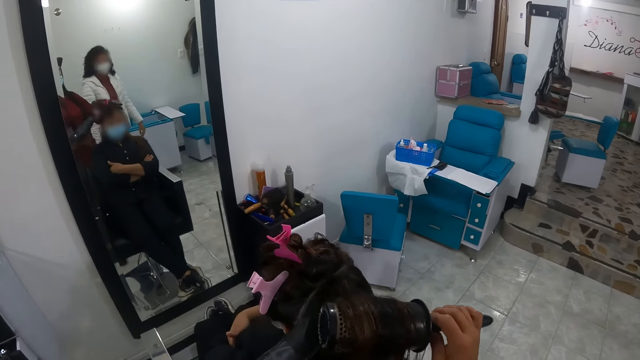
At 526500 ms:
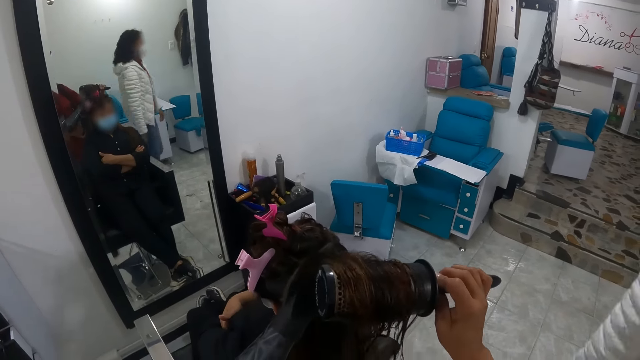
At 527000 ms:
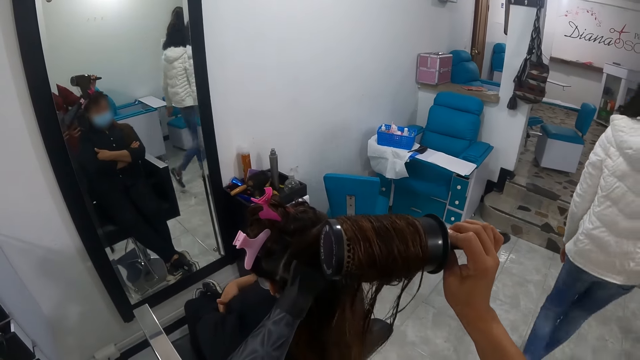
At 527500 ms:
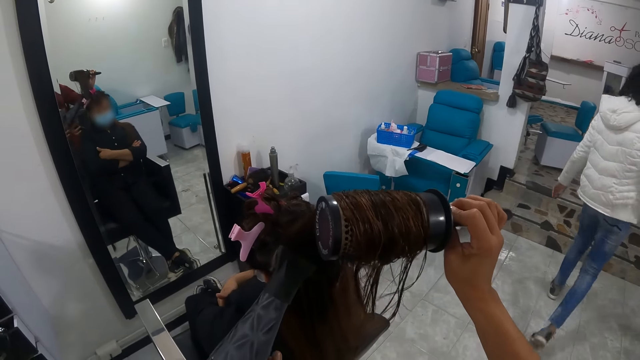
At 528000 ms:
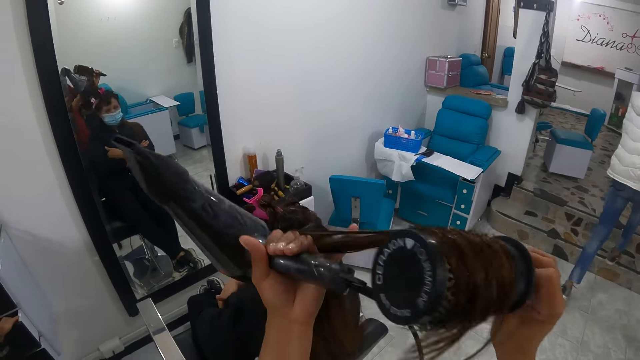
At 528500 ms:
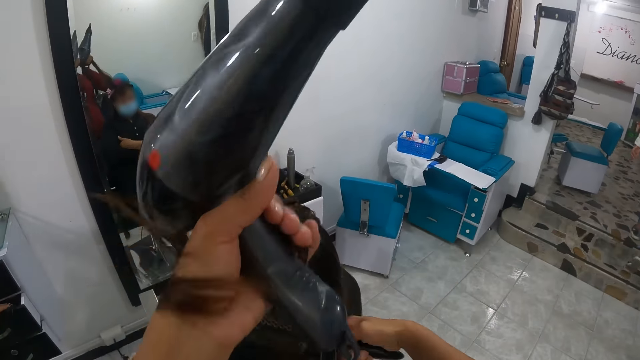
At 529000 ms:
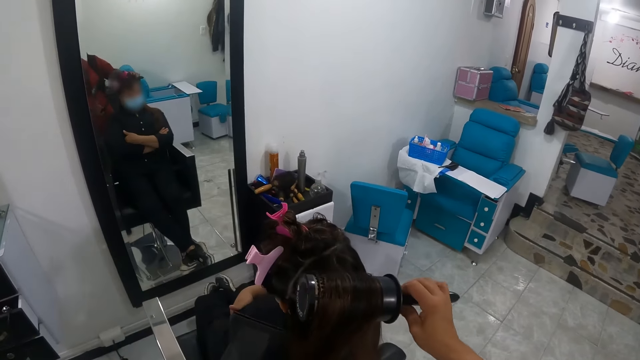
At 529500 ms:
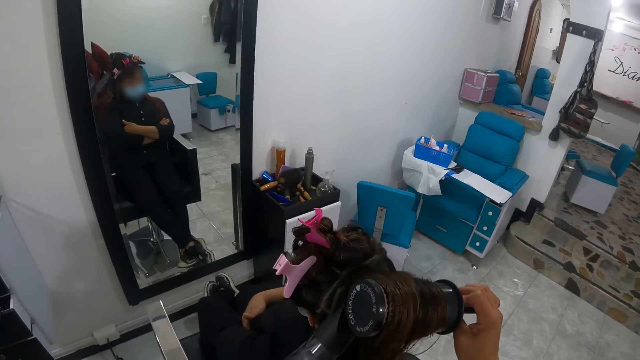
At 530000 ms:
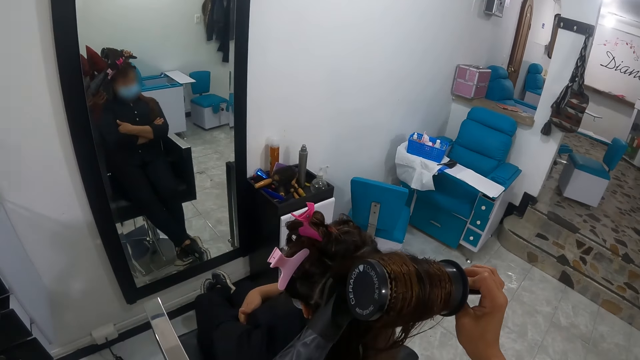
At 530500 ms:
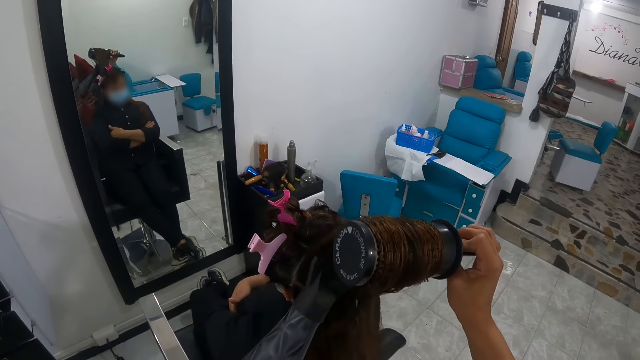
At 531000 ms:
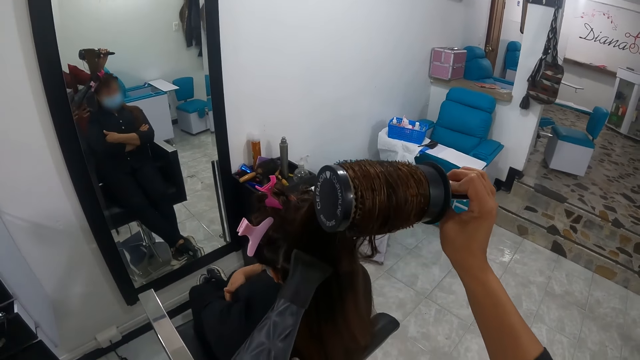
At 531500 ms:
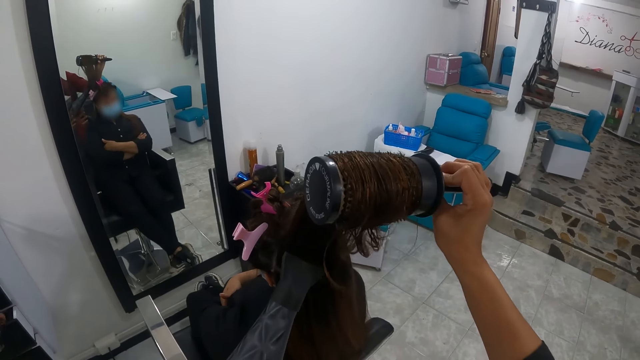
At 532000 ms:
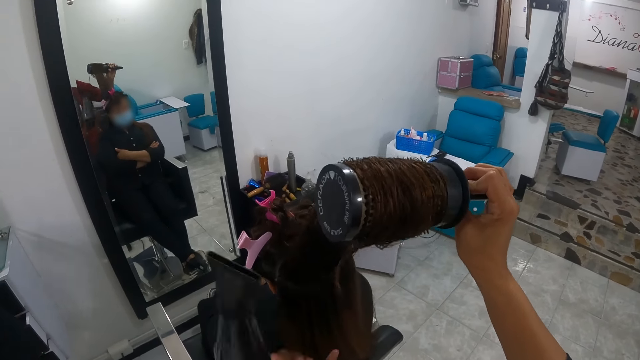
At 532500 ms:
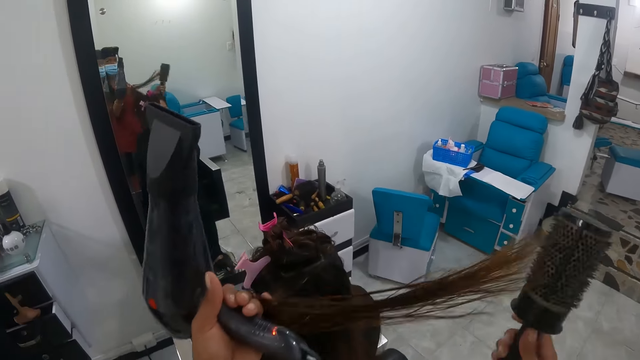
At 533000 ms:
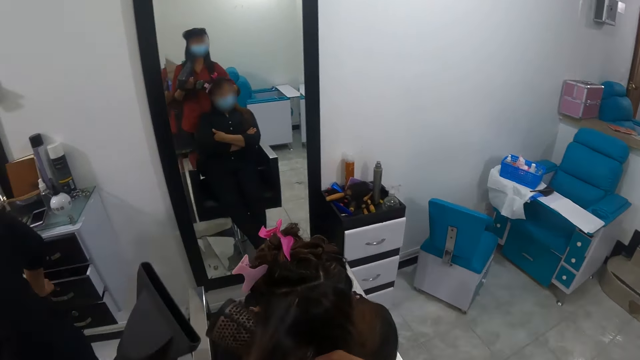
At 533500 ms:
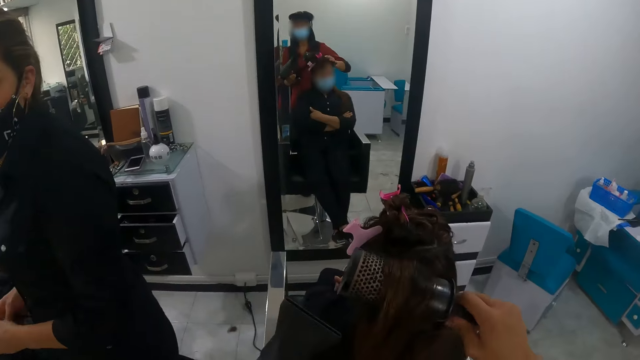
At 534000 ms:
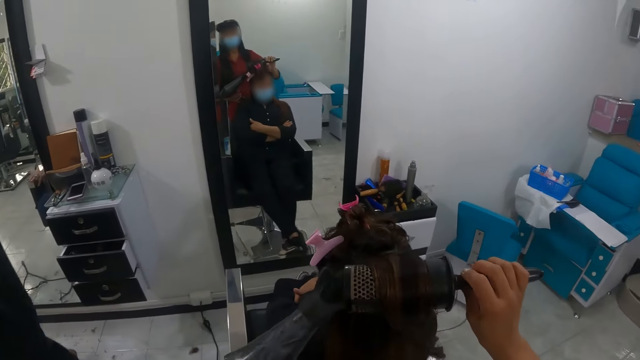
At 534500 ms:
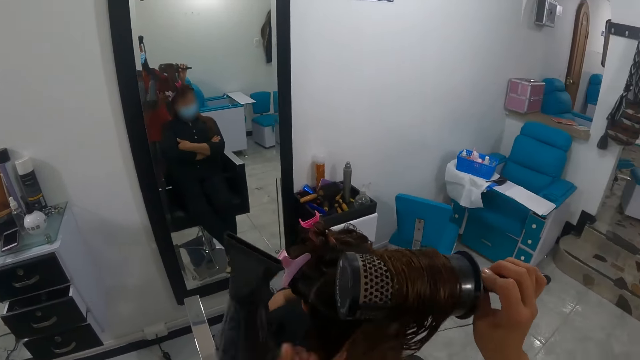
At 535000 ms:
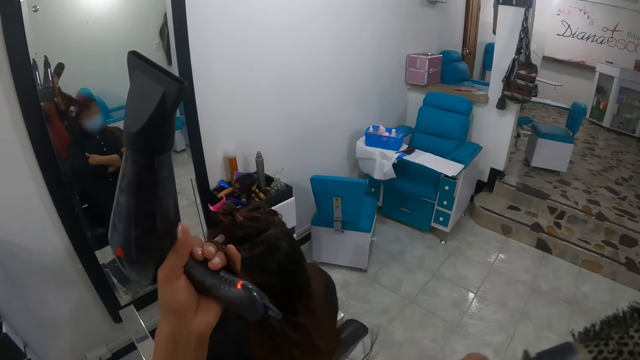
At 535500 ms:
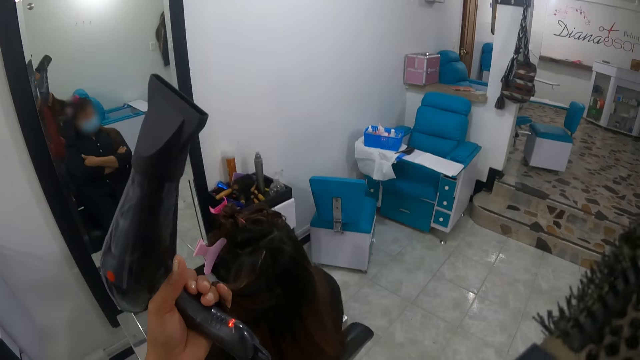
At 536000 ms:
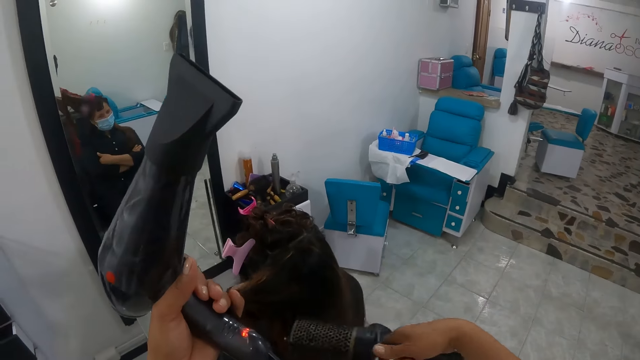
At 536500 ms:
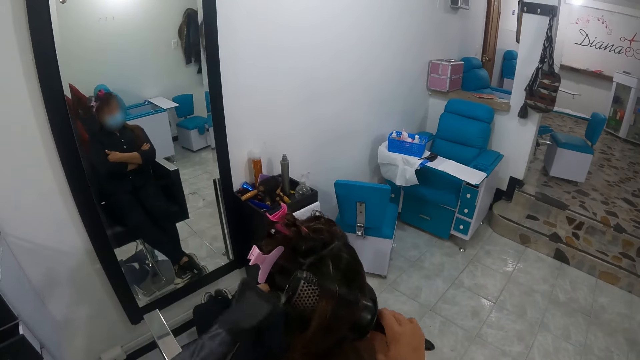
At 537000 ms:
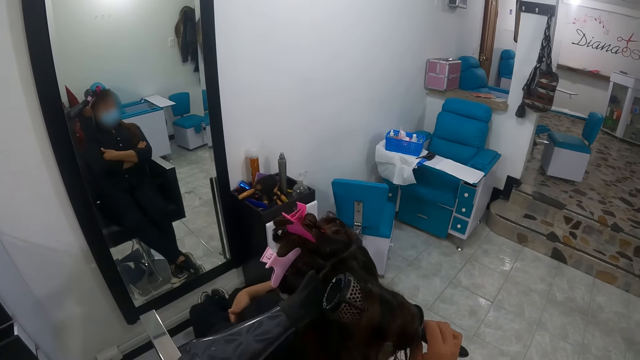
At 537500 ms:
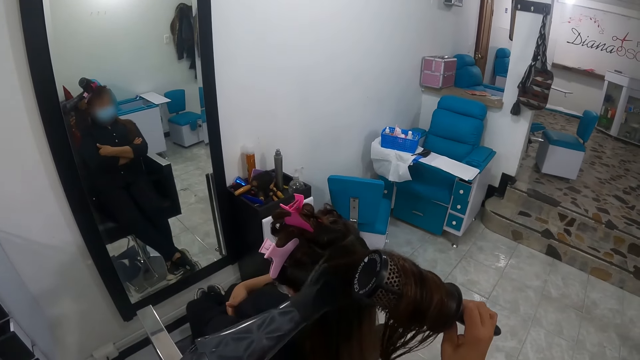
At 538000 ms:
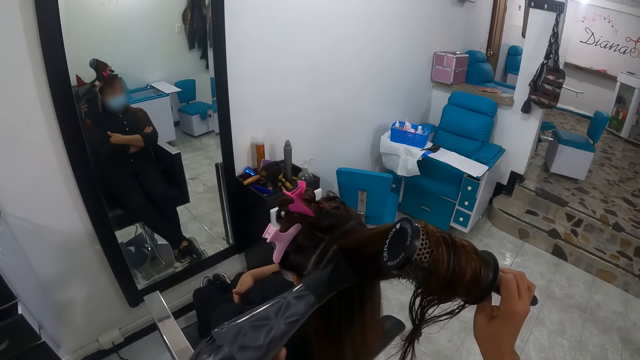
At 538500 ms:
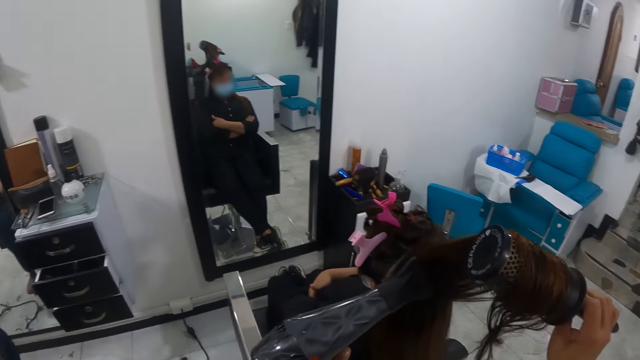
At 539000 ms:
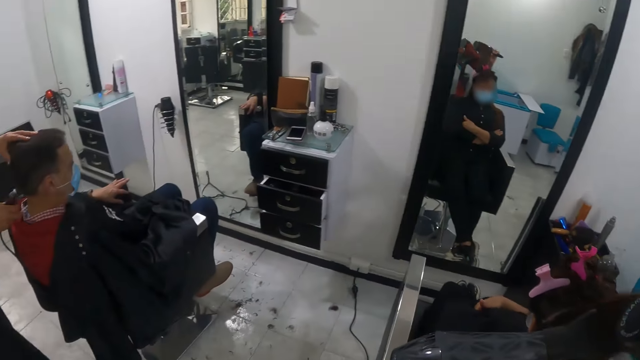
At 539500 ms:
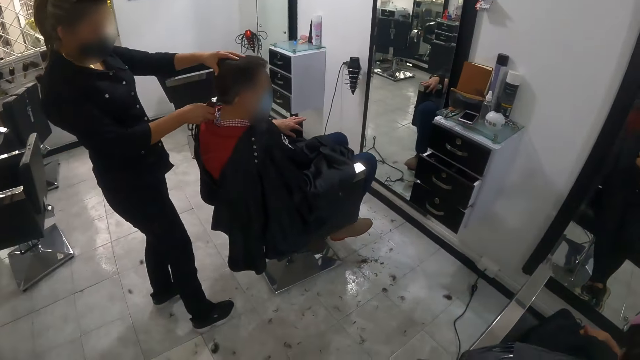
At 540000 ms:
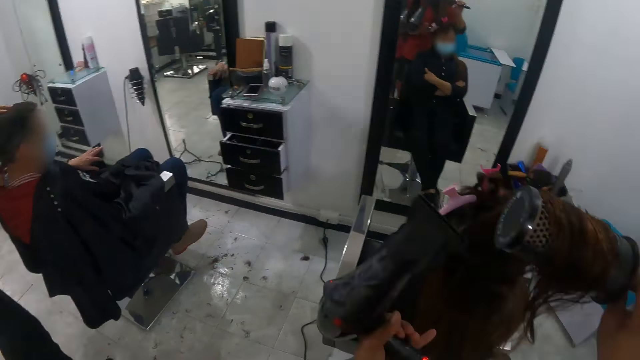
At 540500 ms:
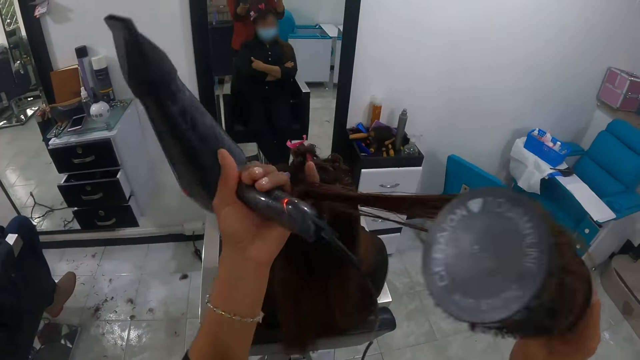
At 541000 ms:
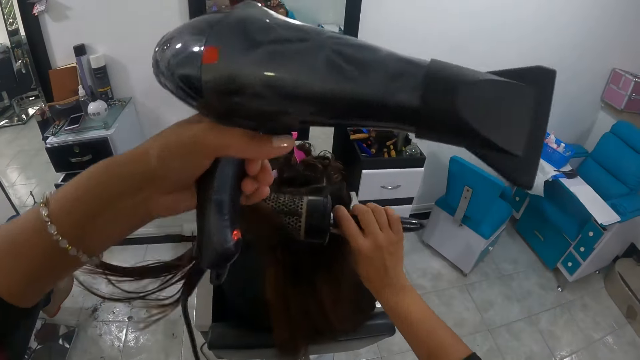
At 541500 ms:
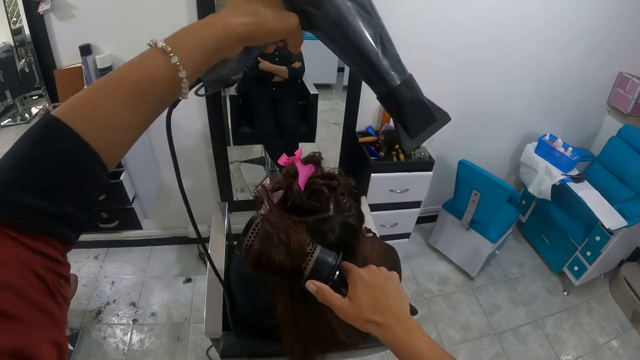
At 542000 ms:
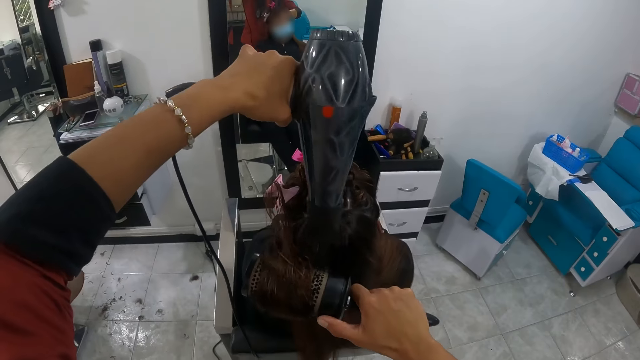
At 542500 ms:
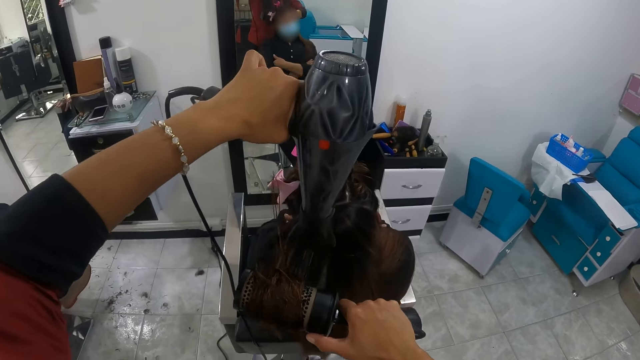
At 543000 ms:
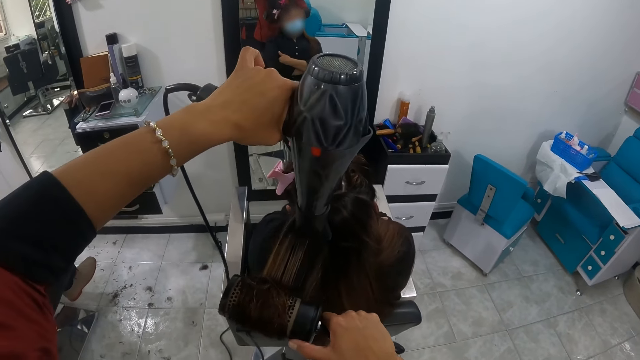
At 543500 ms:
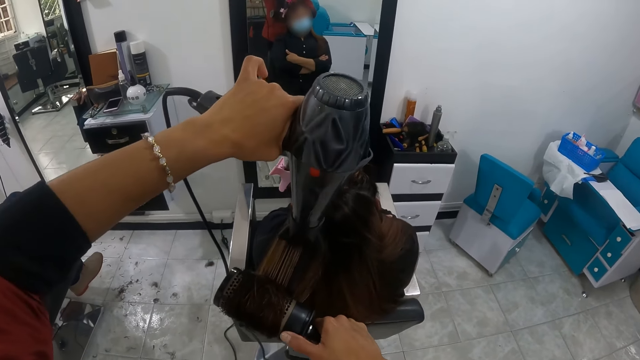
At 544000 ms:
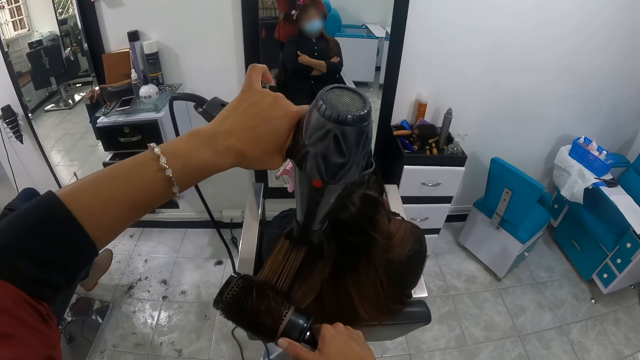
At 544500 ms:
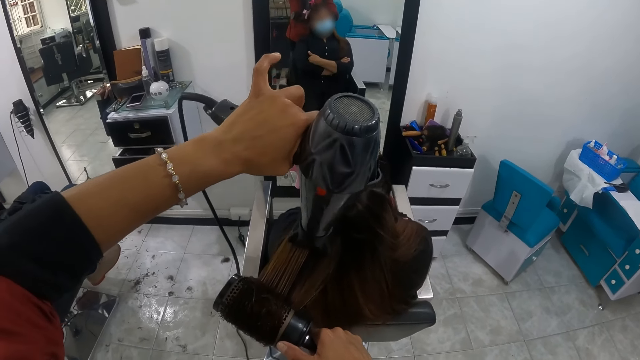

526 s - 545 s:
The woman walks away from the camera wearer. The camera wearer looks around.

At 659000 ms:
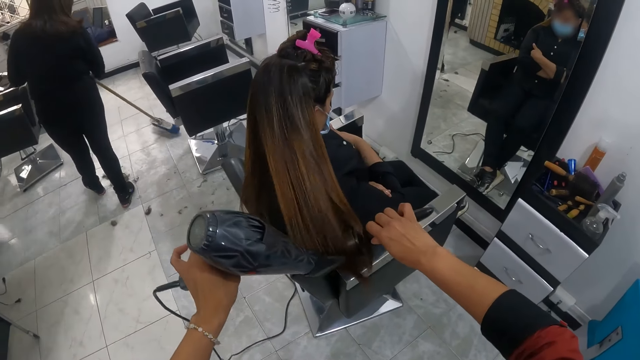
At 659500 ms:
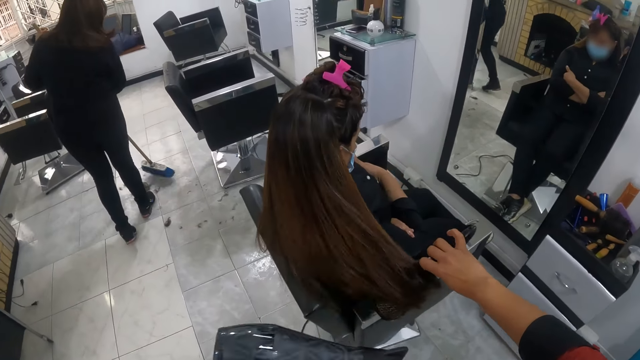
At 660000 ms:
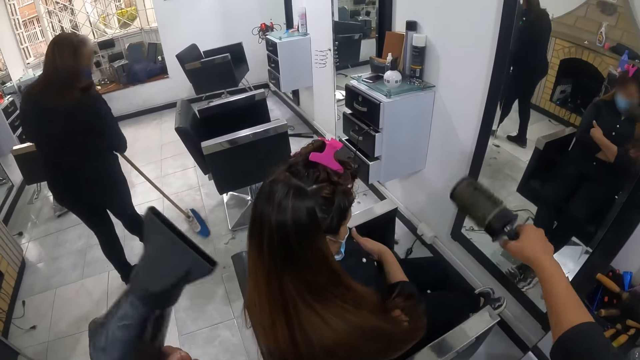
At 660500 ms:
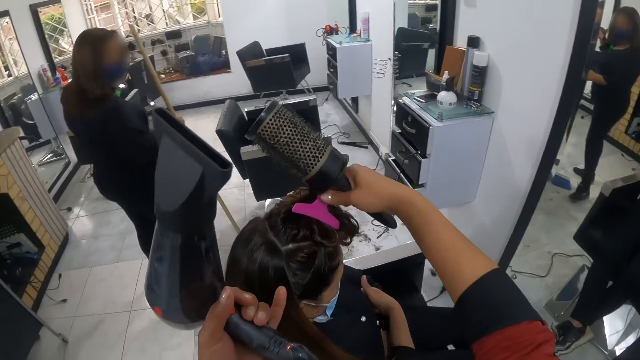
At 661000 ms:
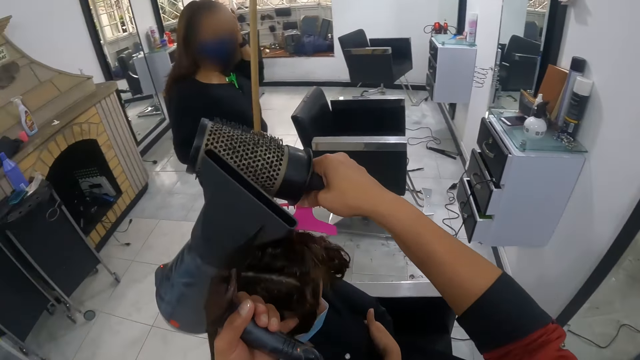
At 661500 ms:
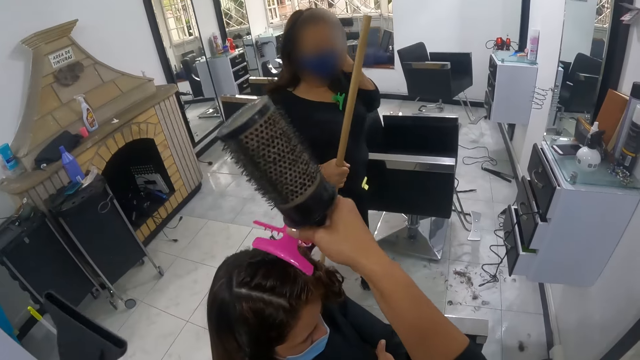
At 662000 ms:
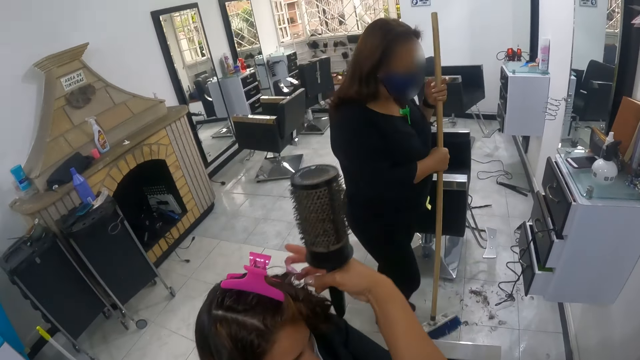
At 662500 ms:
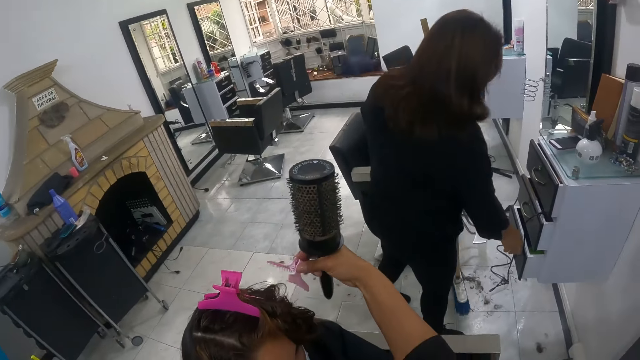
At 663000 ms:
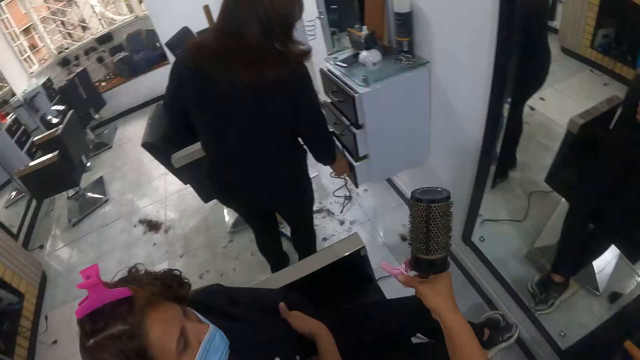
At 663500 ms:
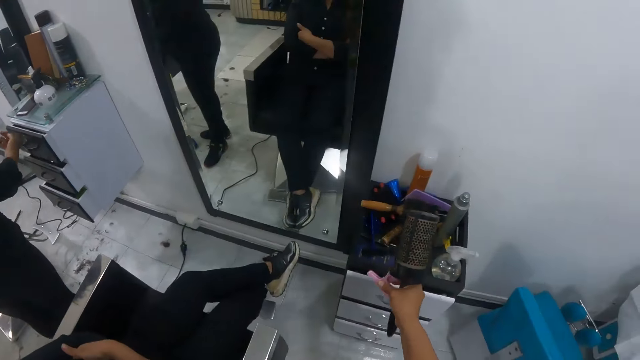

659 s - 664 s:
The camera wearer shifts a clip on the hair wig on the woman with her right hand. She removes the clip on the hair wig on the woman with her right hand.
